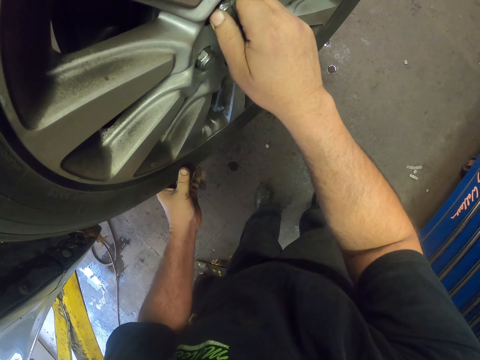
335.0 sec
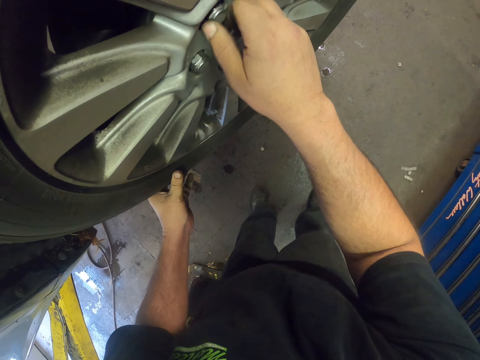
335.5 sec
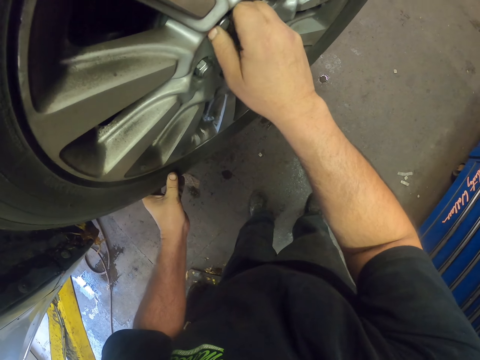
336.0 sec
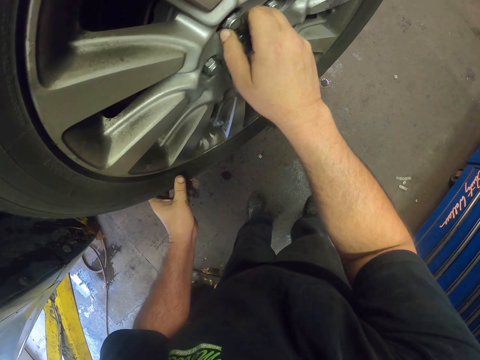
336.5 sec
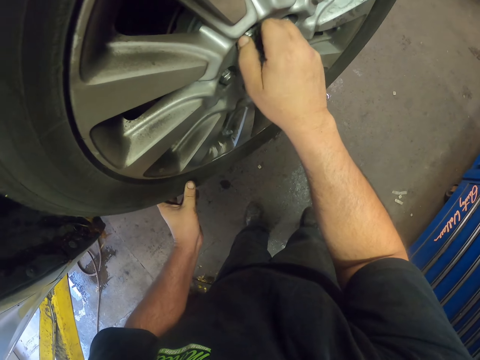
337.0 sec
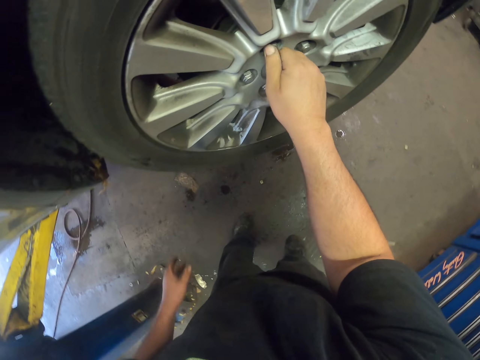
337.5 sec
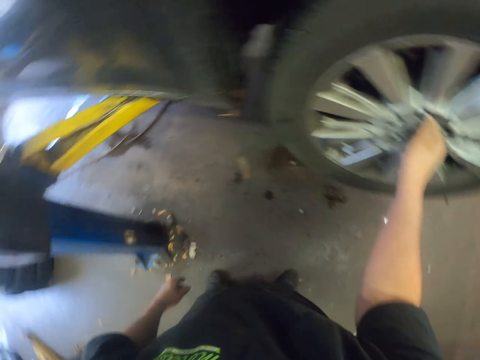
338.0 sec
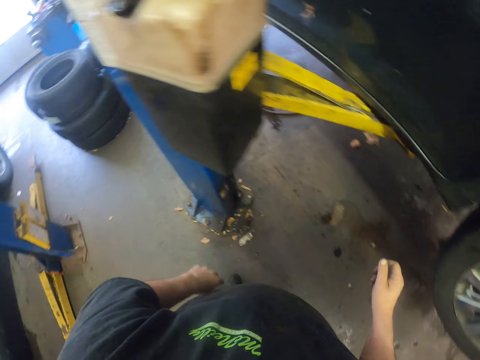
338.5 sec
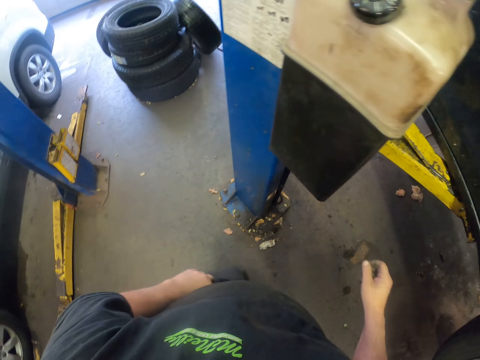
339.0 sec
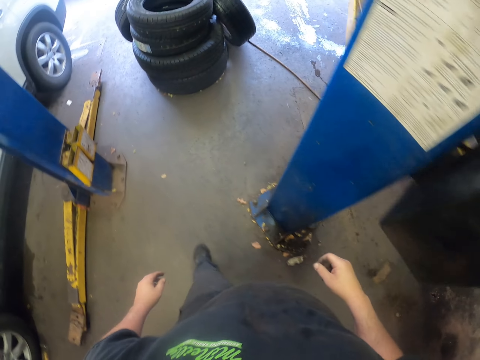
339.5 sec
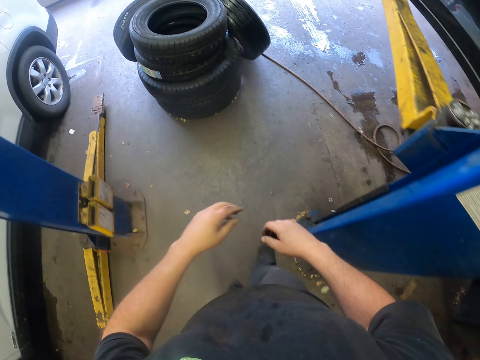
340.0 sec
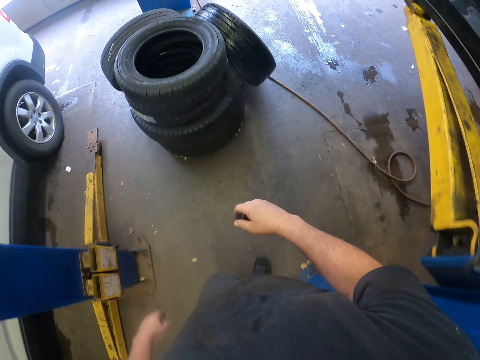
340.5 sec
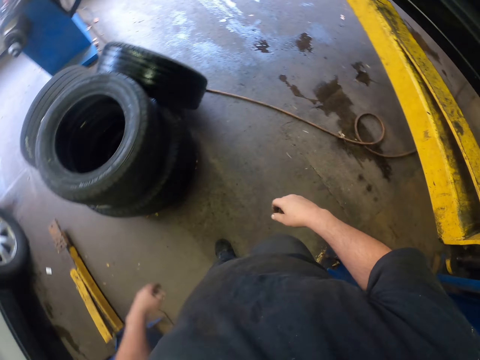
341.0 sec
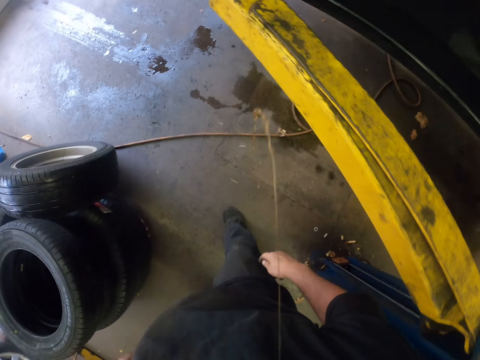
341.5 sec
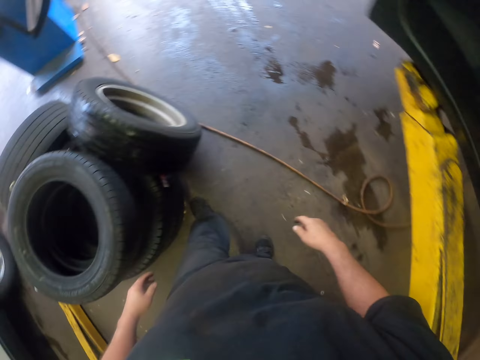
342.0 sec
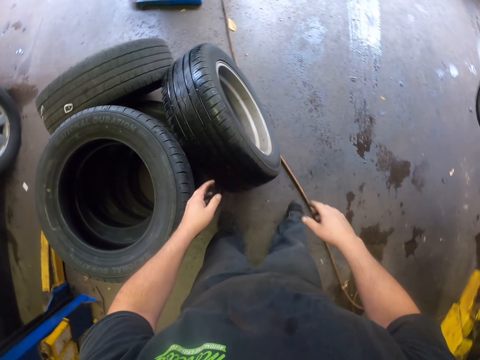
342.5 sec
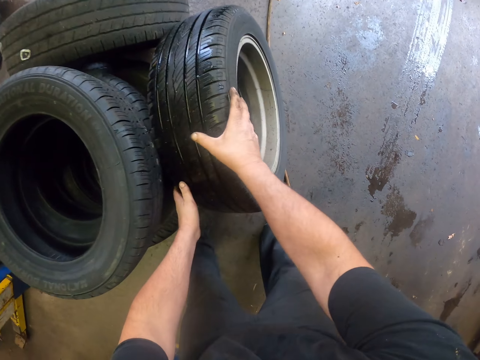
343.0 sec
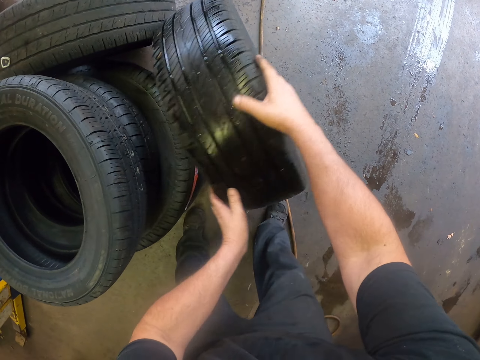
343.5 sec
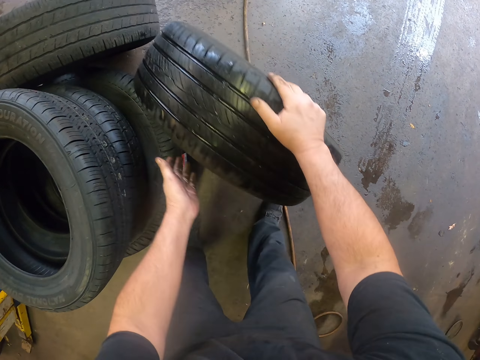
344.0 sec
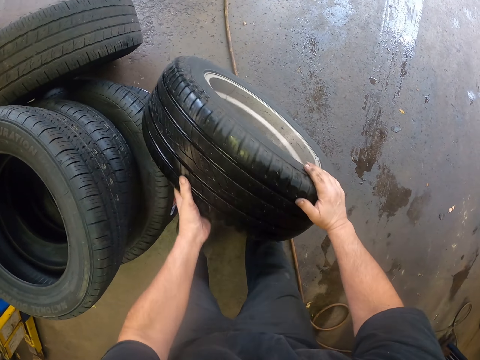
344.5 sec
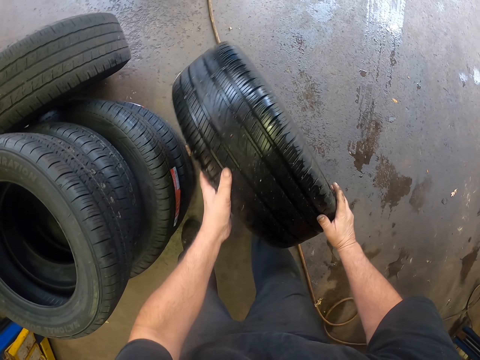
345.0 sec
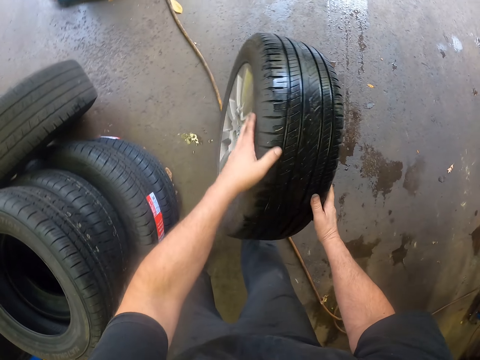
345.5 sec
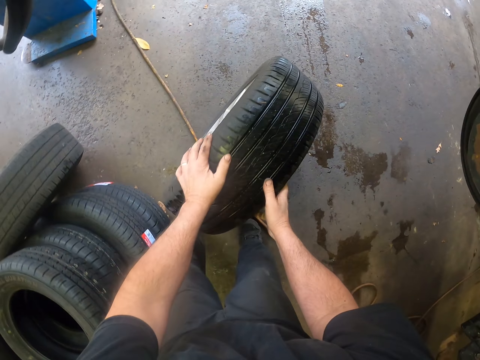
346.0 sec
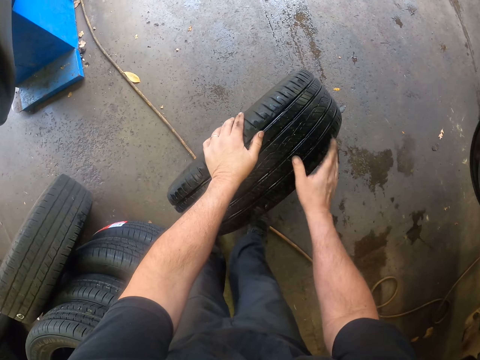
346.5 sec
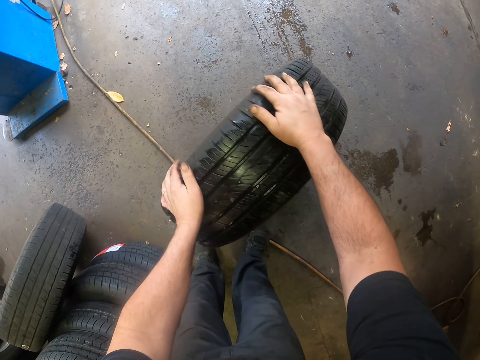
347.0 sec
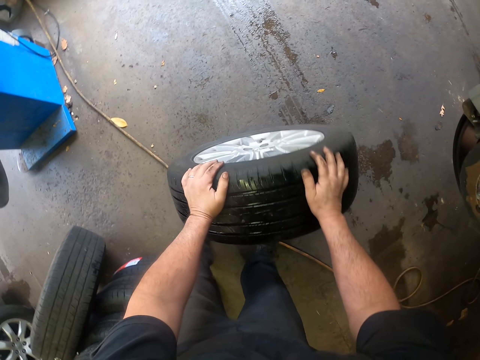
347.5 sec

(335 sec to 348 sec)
The camera wearer holds the tire. They tighten a wheel bolt on the wheel. They walk towards the tires. They spit on the floor. They hold a tire. They take the tire.

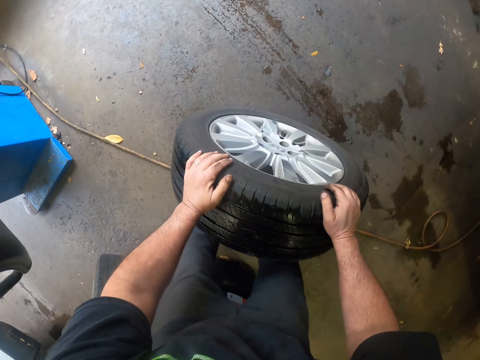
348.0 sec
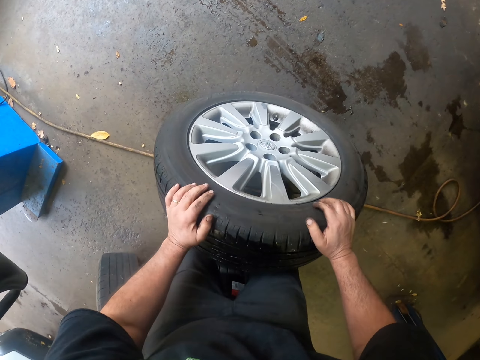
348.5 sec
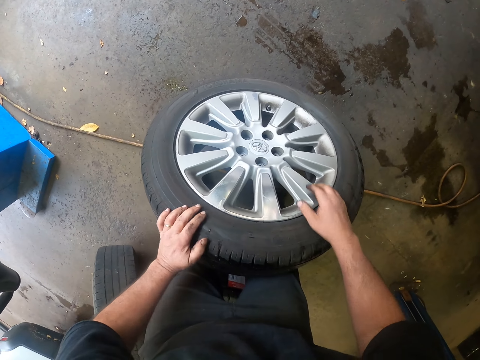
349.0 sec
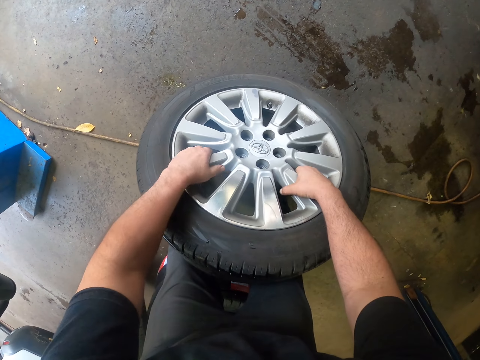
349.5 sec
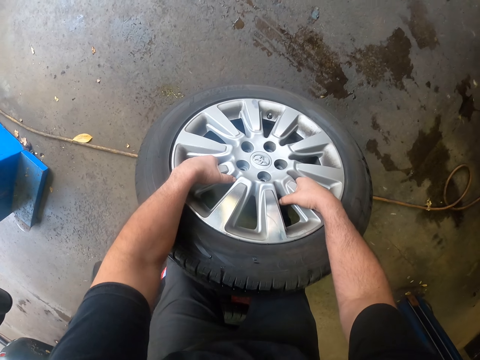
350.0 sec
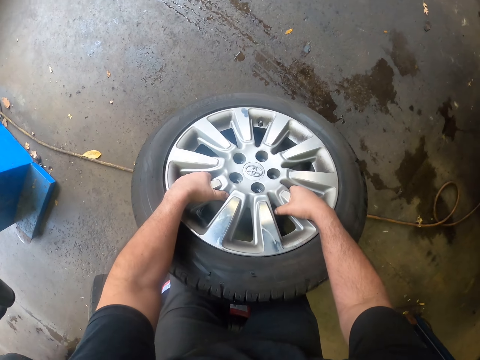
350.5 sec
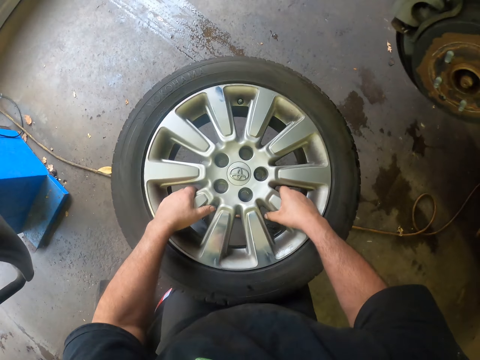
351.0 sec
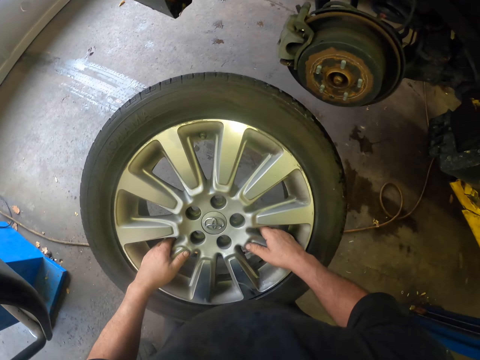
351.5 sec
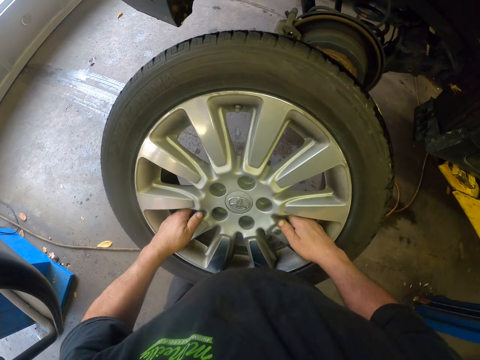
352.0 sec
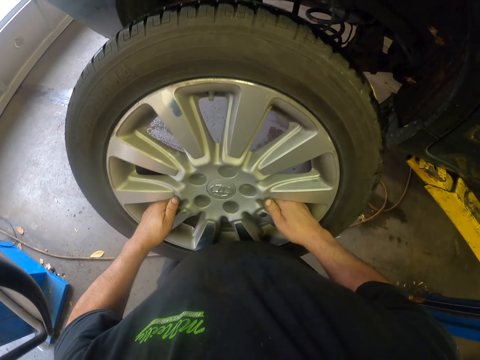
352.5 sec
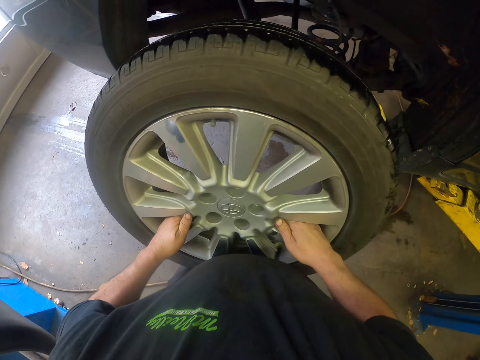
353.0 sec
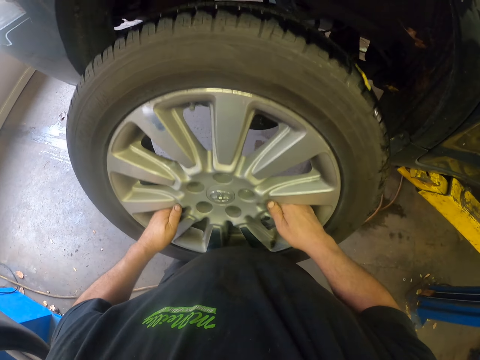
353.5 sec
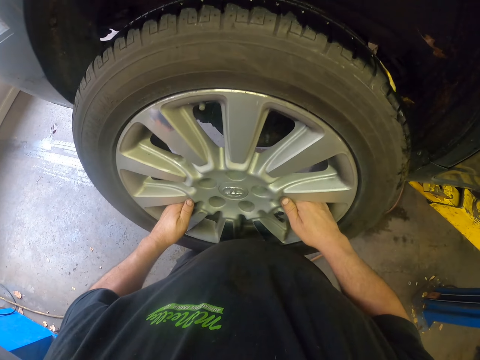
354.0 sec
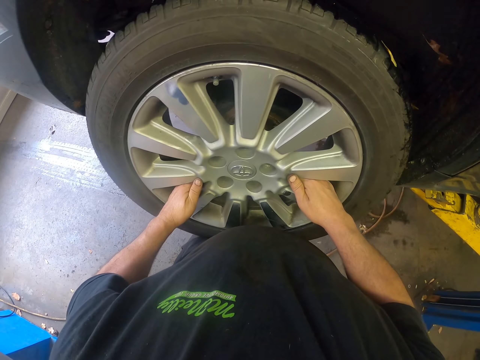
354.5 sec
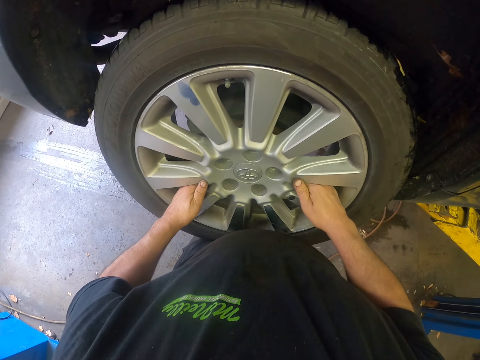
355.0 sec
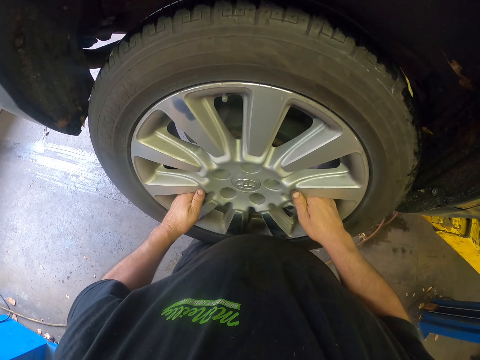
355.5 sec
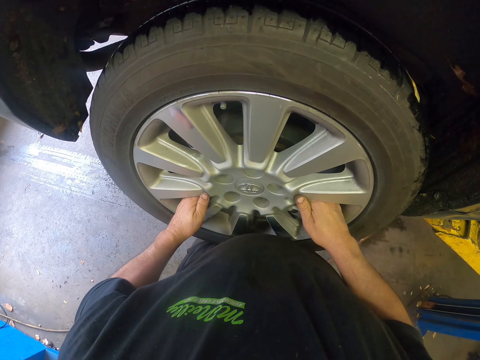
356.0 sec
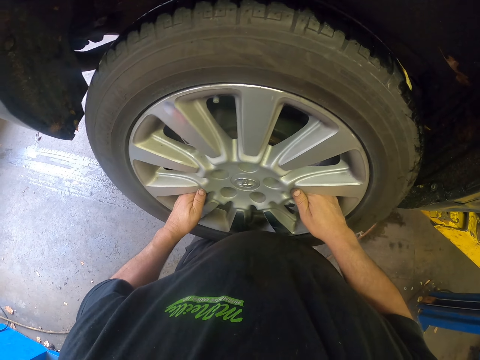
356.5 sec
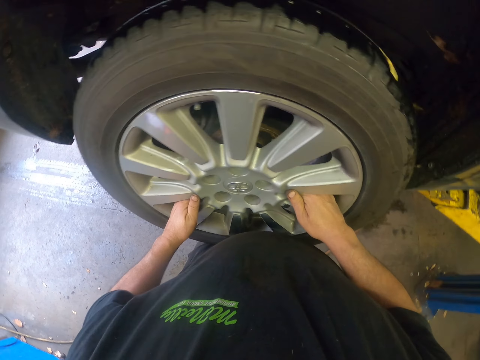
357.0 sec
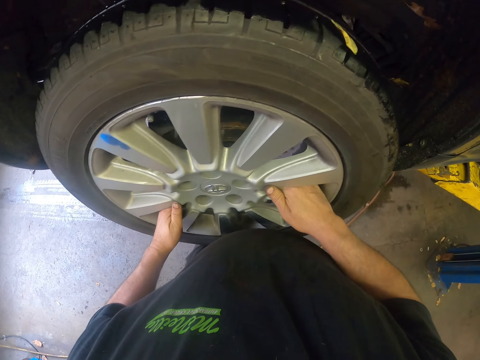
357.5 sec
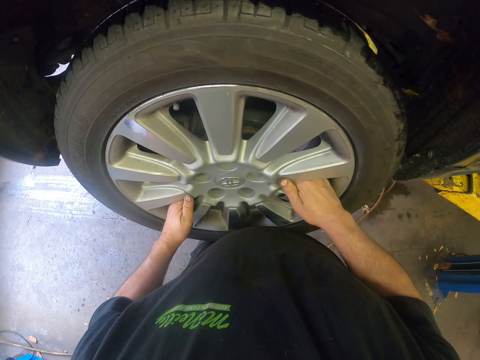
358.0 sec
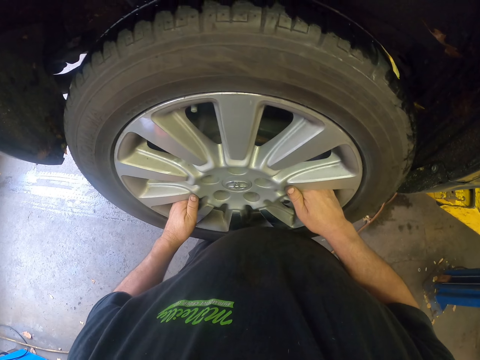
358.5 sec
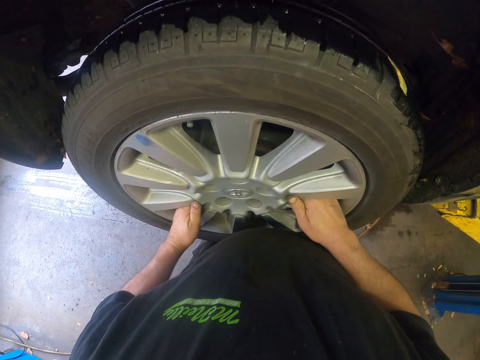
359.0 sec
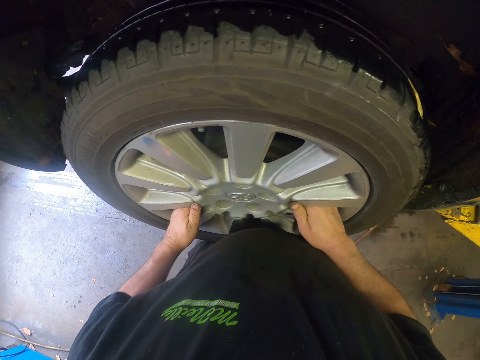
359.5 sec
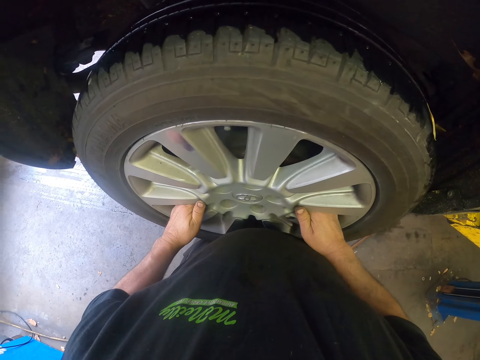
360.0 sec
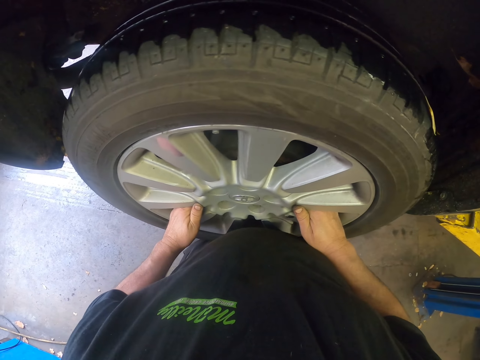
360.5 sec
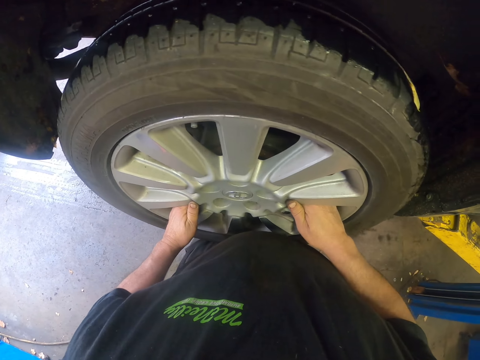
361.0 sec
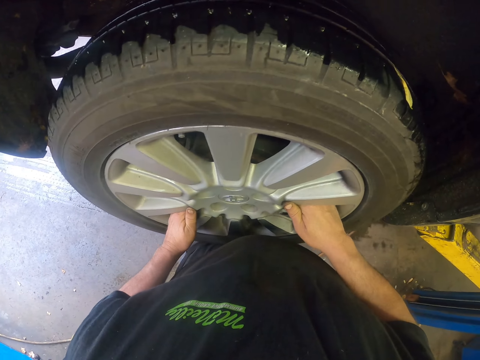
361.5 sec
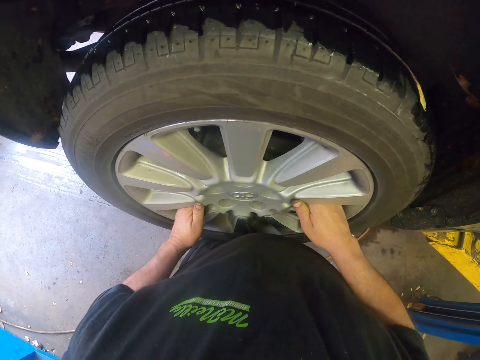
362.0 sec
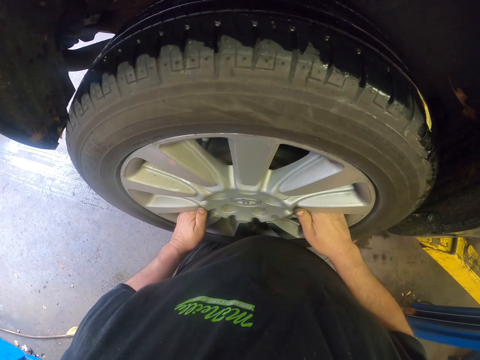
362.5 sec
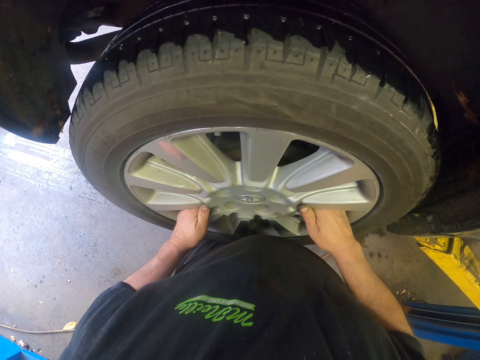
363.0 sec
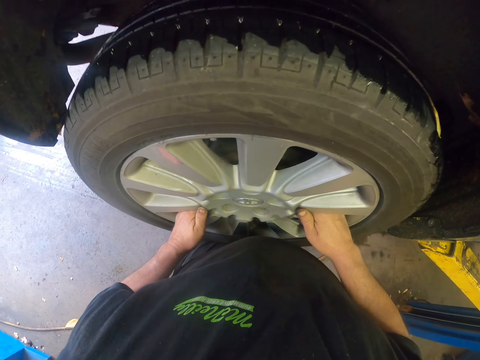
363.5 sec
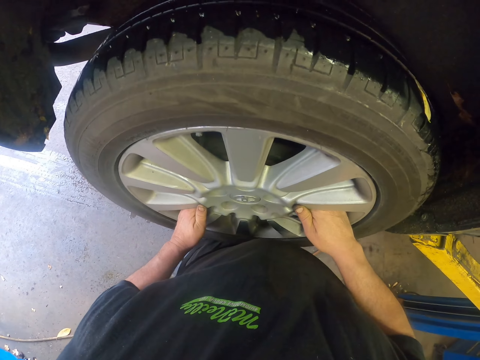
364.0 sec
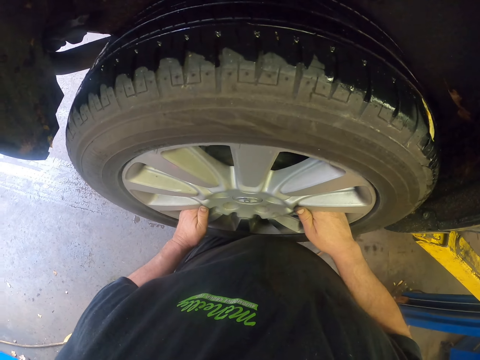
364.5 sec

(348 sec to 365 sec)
The camera wearer carries a tire. They place the tire for tightening. They assemble the tire on the car.
